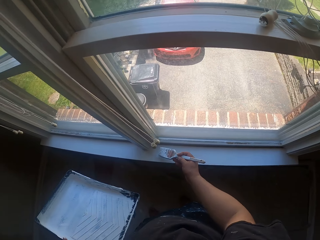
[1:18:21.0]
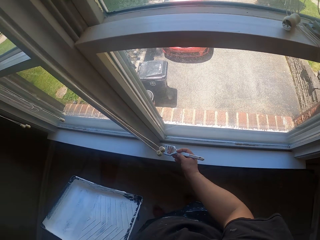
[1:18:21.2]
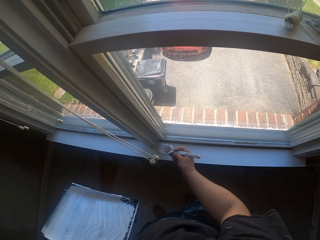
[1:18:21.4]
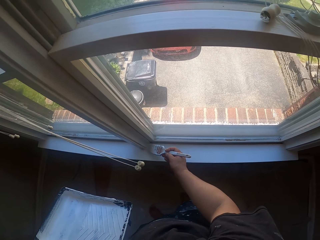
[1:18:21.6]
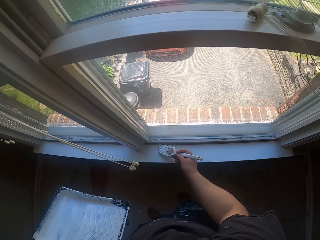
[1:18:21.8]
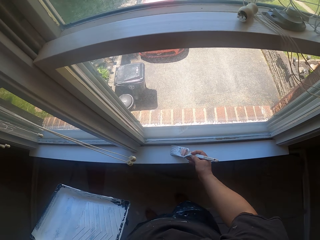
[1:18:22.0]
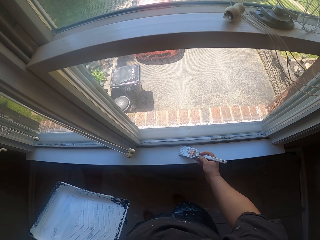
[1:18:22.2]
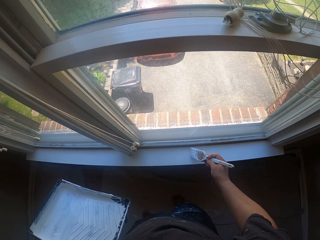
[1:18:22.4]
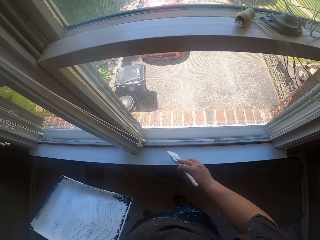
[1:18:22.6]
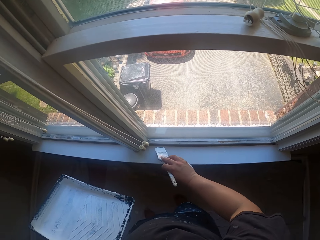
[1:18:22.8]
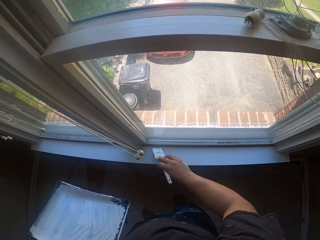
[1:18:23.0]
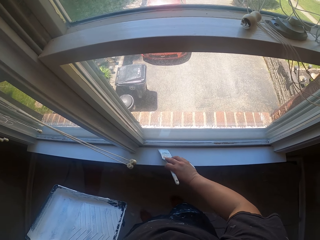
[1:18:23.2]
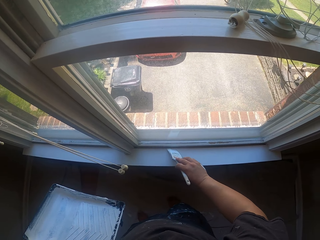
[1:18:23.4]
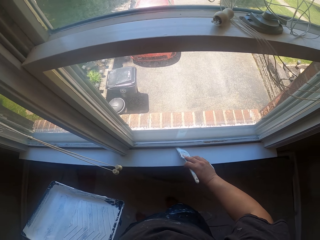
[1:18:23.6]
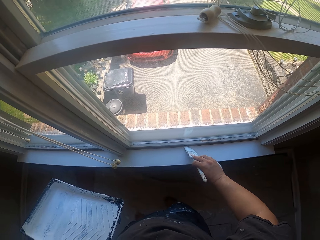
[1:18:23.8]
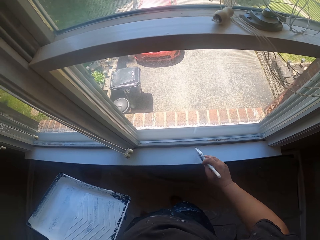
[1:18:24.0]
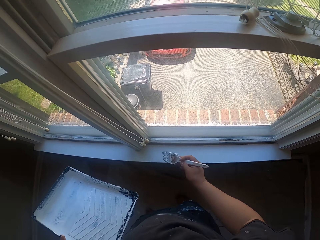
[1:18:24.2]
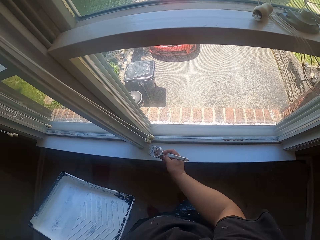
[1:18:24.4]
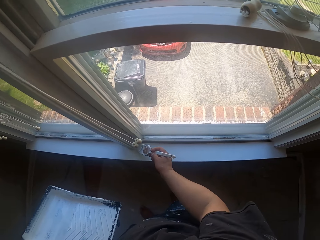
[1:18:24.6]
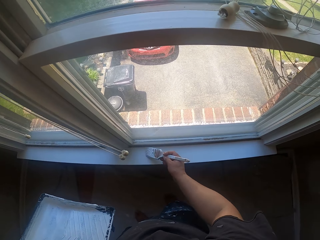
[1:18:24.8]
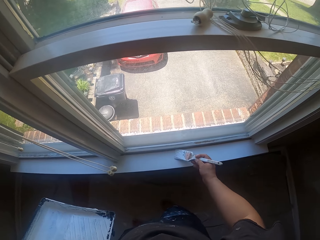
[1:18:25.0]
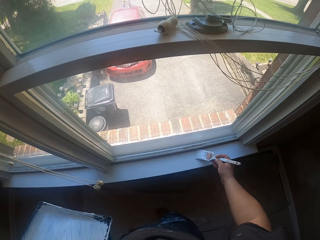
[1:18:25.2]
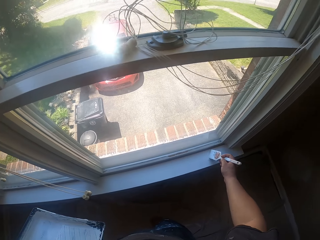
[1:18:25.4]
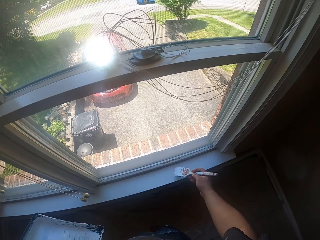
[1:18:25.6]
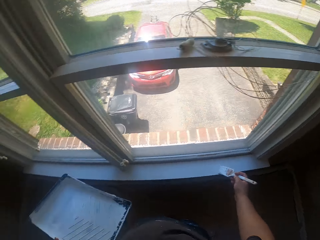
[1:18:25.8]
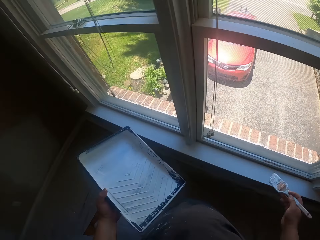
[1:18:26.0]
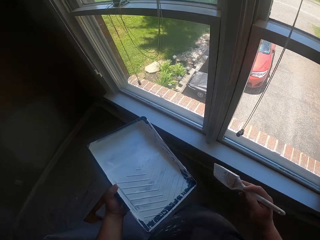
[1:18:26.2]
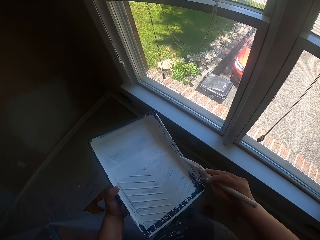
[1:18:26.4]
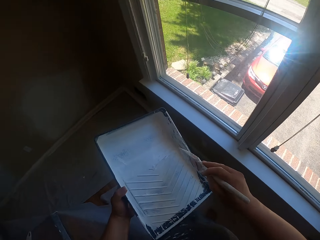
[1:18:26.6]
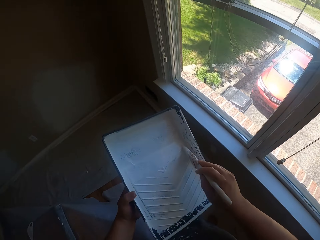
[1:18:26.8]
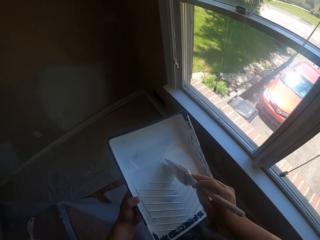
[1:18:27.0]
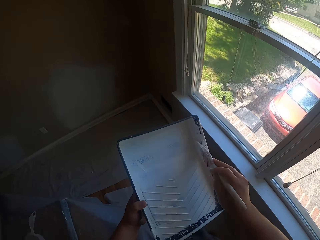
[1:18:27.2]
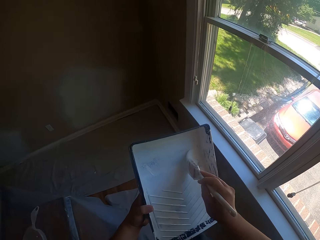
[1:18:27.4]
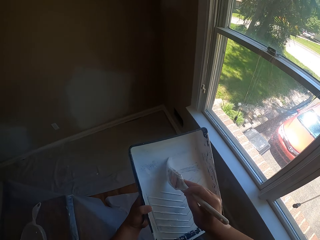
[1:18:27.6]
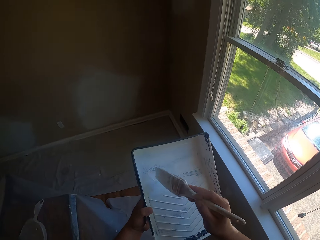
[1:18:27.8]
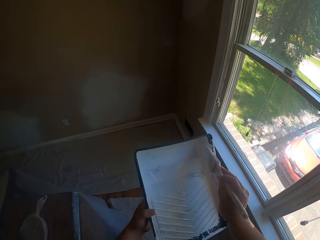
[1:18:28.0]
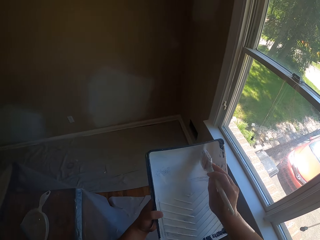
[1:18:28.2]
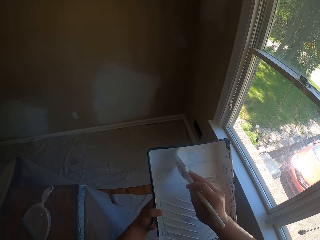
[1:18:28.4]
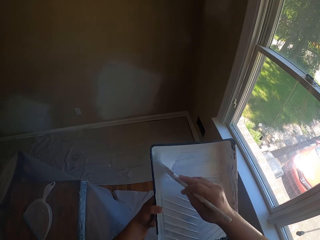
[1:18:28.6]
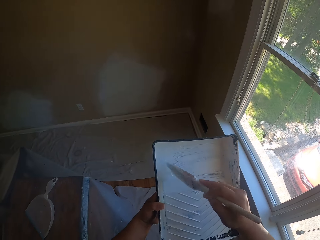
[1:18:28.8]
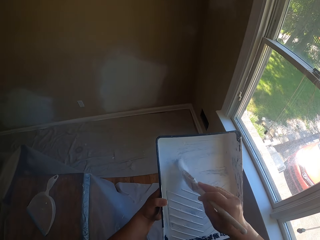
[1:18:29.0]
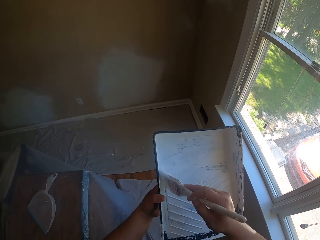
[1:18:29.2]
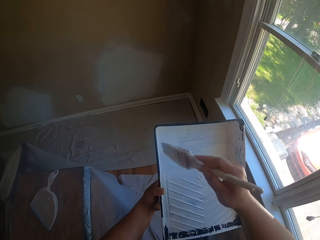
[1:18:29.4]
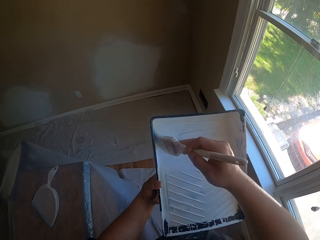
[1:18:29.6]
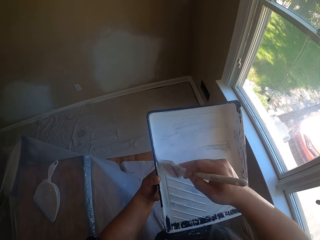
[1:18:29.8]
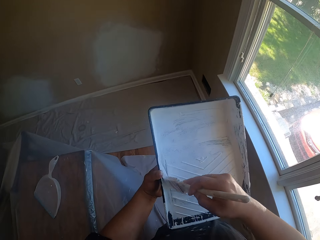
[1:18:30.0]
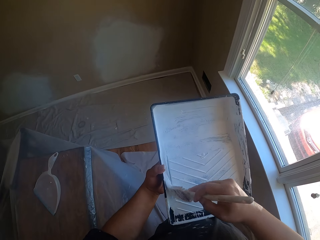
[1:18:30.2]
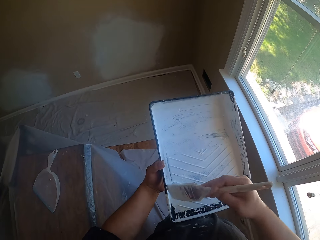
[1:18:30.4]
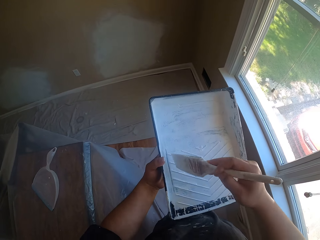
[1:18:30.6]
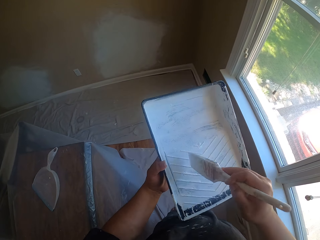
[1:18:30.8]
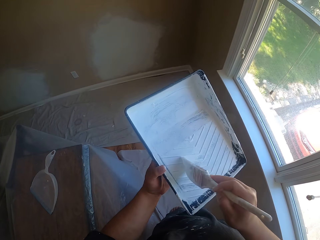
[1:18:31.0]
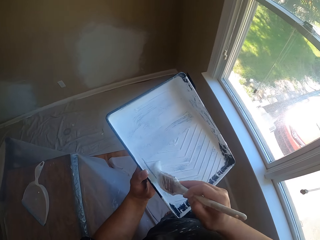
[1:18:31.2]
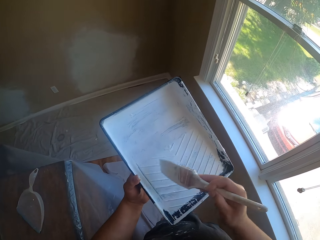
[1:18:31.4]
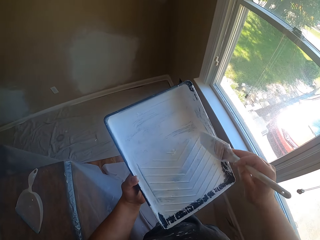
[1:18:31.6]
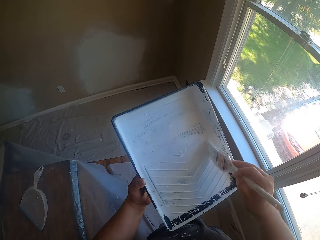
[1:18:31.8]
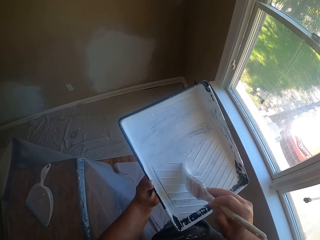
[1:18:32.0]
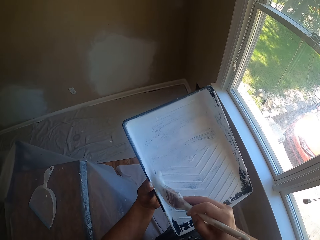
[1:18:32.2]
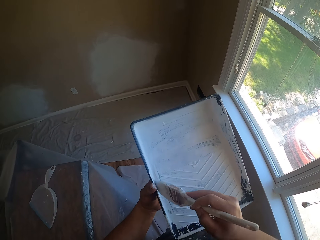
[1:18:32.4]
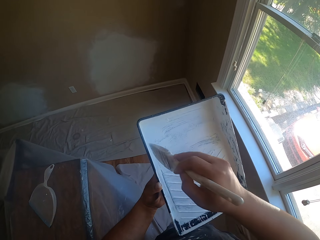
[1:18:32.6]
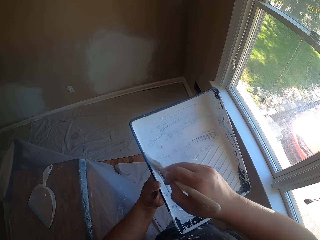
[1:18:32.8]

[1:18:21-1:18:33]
The camera wearer scoops the paint in a pan with the paint brush.

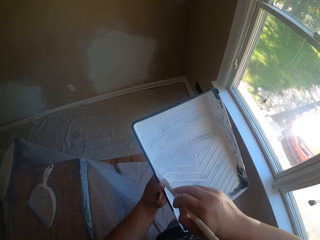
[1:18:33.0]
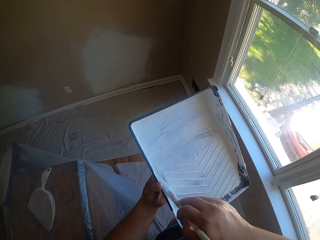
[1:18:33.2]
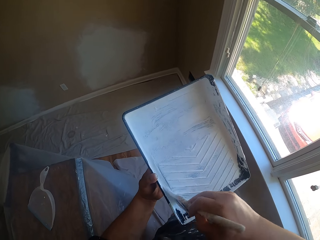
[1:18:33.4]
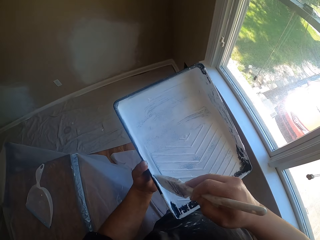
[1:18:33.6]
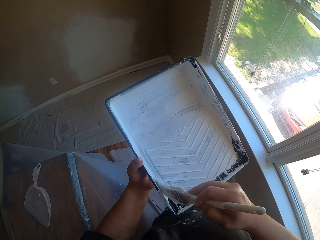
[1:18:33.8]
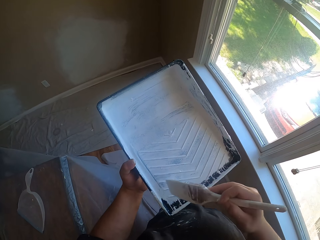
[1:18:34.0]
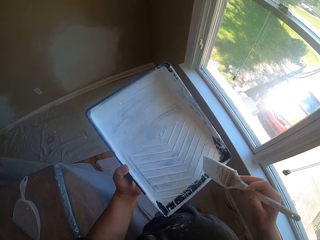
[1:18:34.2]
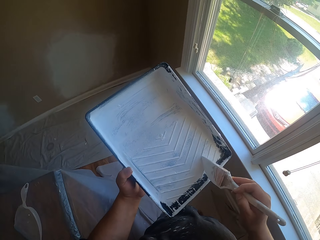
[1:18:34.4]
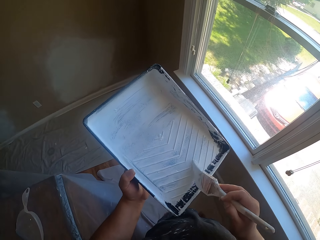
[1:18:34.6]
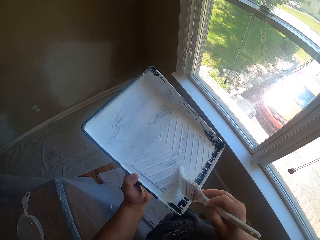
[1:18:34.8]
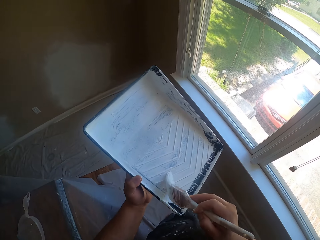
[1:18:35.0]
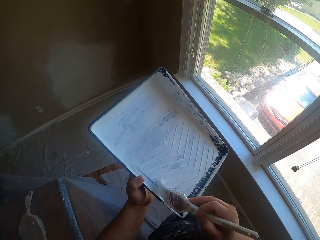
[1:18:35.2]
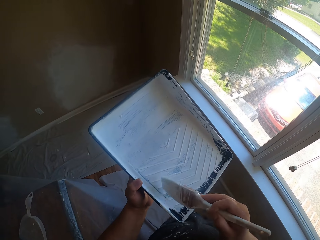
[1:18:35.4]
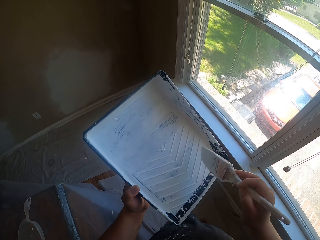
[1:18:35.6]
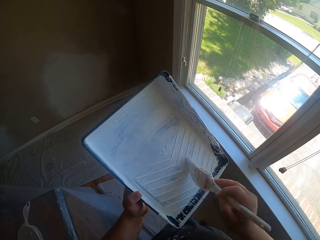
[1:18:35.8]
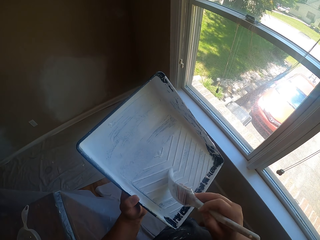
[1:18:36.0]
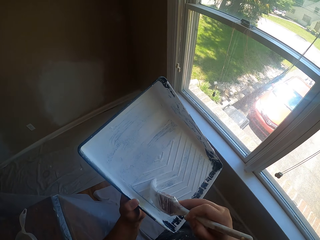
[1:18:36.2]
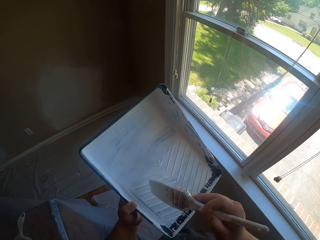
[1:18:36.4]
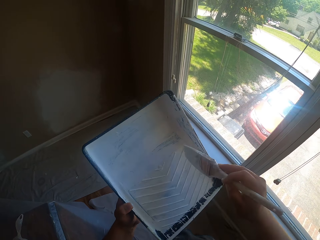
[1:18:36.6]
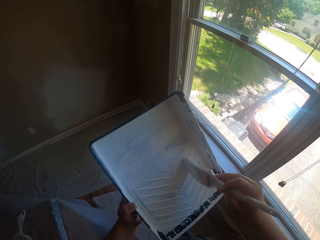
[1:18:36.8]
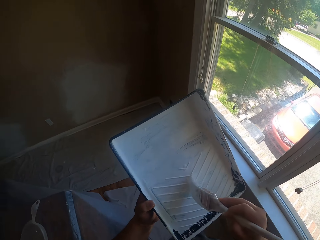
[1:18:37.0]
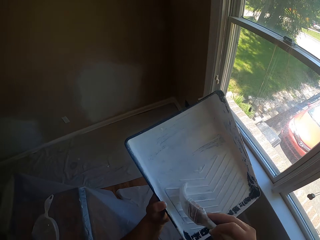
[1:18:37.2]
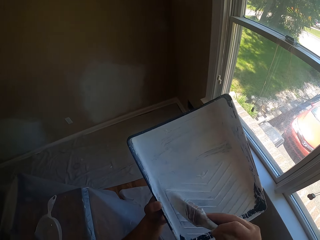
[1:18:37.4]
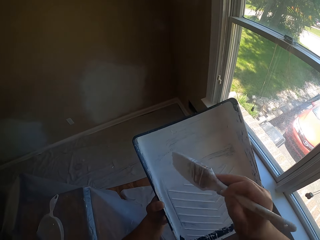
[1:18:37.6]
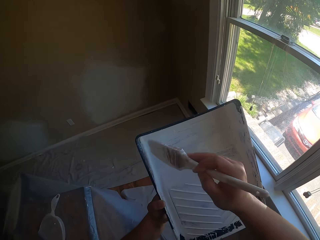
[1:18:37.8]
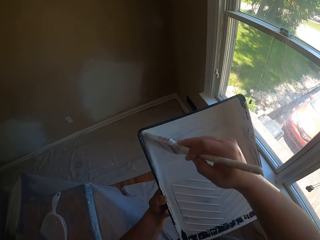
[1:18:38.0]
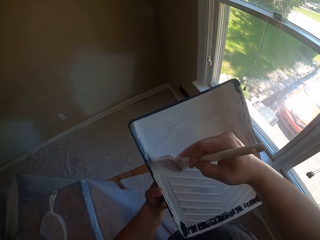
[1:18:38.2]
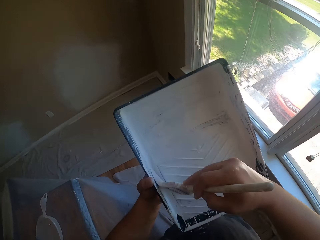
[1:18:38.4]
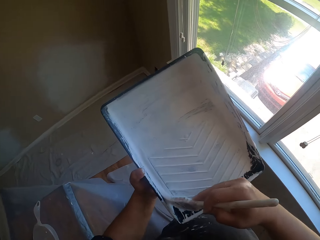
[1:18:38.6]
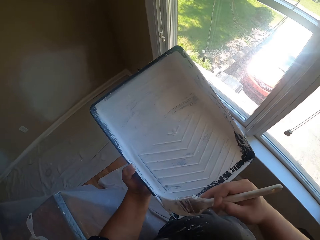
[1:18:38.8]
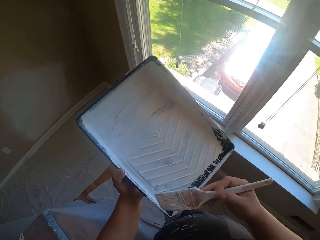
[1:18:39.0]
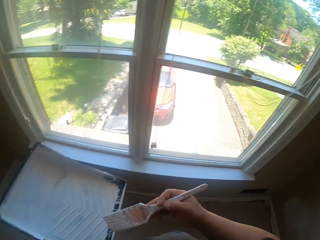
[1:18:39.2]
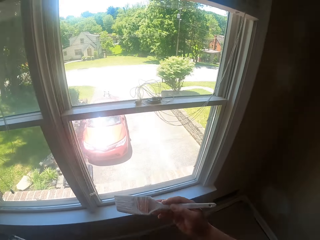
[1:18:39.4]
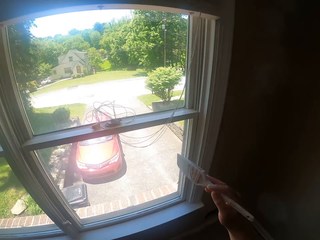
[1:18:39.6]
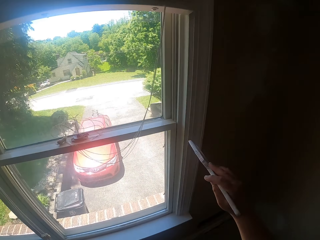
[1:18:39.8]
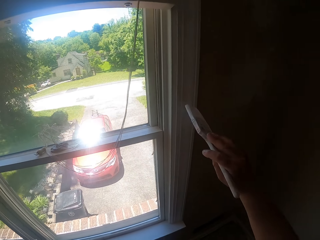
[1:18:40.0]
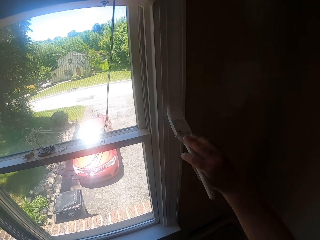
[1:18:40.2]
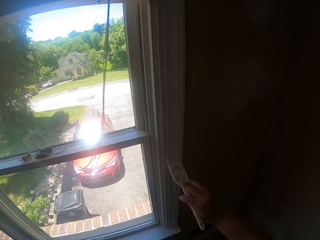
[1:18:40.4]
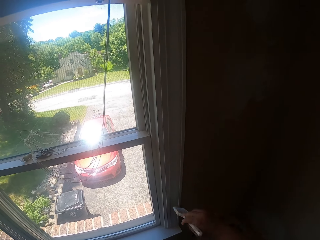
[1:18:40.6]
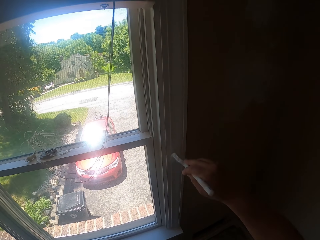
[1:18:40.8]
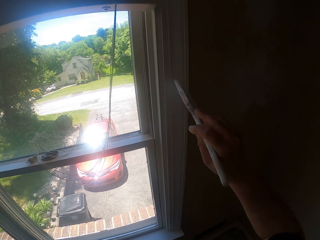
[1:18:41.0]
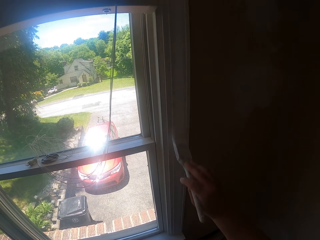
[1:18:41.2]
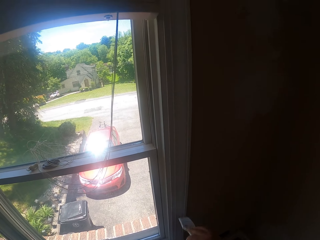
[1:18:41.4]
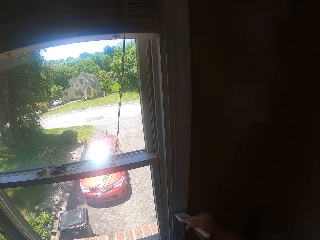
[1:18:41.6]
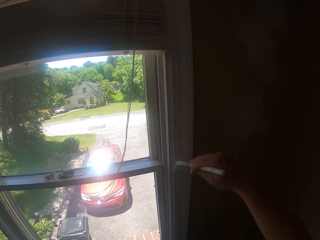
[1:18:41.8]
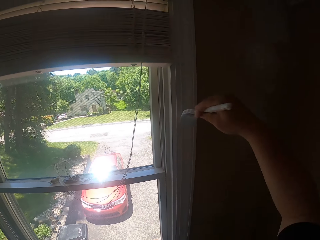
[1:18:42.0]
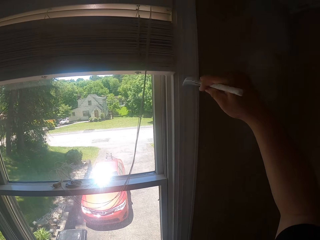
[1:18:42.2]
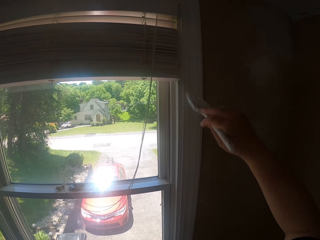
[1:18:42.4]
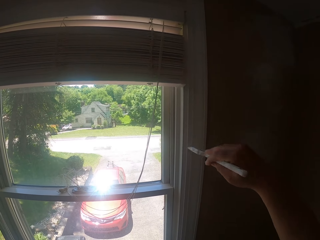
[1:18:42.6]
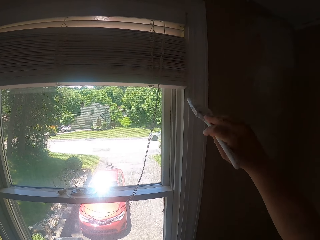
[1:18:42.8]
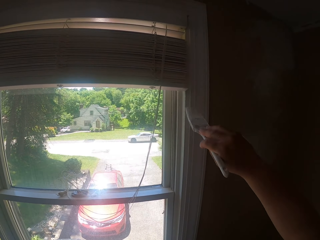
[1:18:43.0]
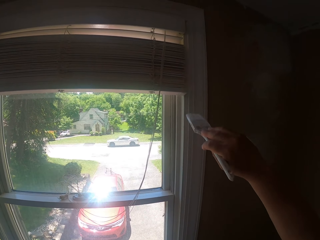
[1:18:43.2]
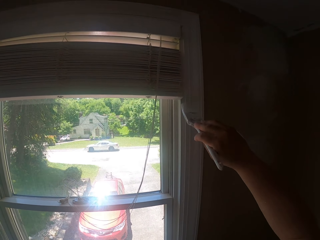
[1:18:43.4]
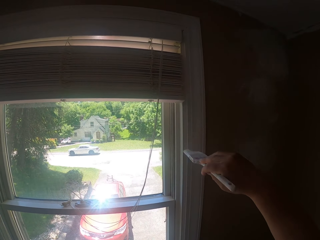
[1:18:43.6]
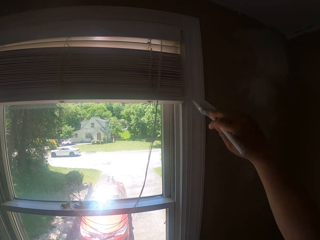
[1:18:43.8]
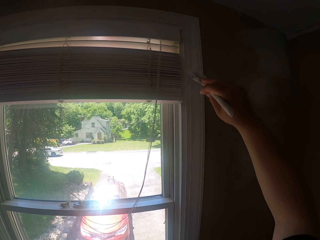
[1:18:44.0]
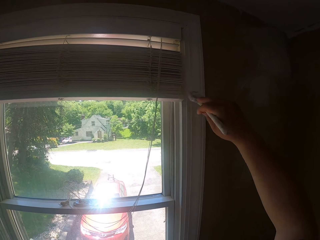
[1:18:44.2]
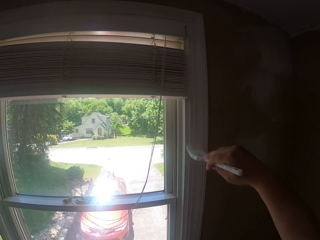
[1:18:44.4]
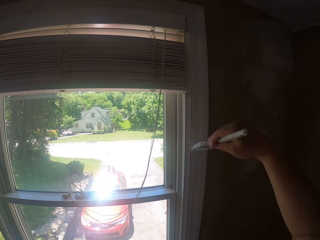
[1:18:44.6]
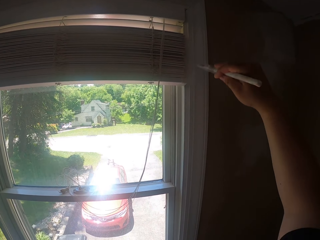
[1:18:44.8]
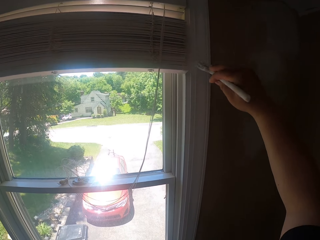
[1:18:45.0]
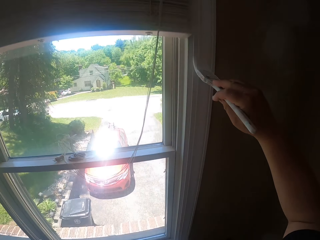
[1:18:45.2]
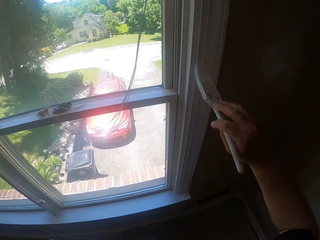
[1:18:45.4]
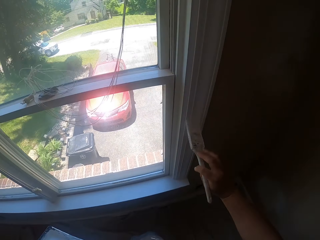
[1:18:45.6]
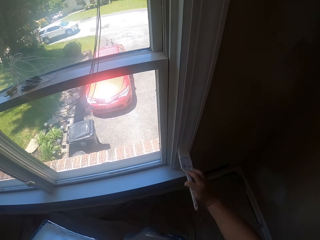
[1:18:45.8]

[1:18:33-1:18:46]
The camera wearer paints the window with the paint brush.
